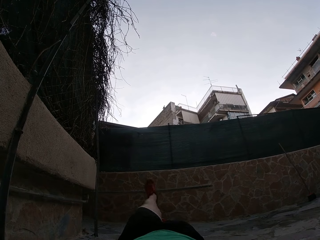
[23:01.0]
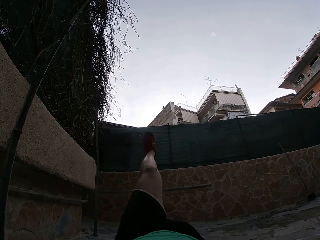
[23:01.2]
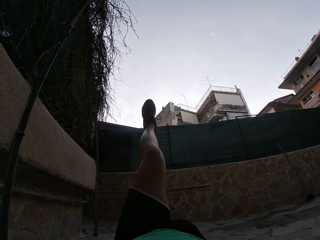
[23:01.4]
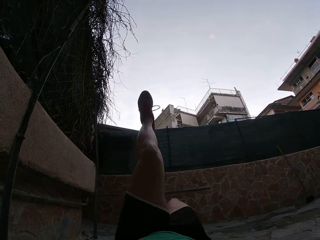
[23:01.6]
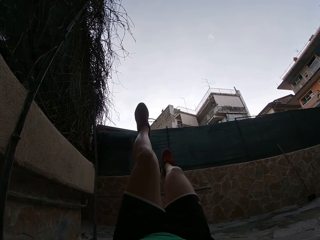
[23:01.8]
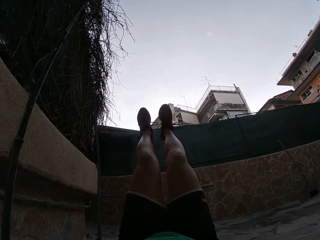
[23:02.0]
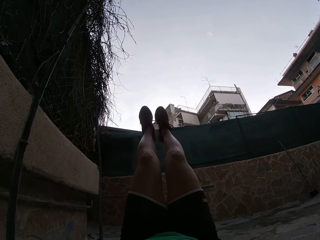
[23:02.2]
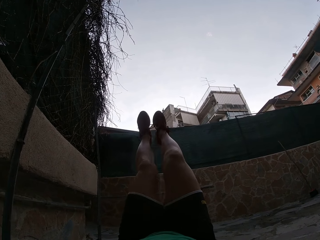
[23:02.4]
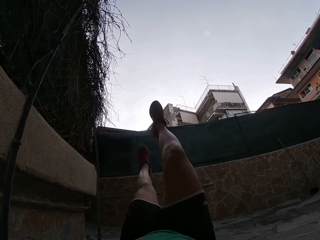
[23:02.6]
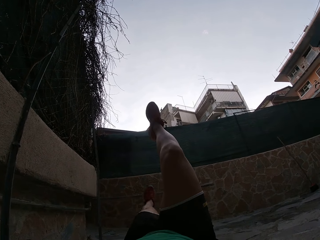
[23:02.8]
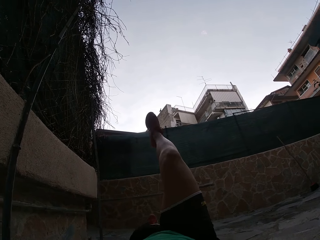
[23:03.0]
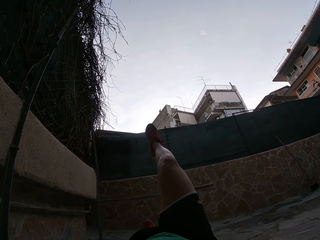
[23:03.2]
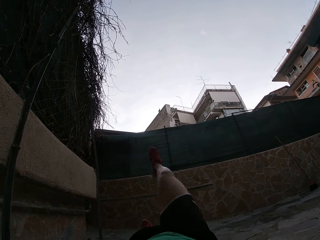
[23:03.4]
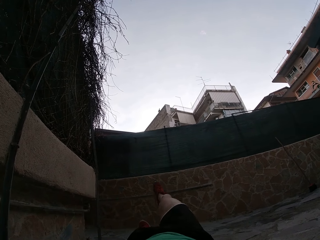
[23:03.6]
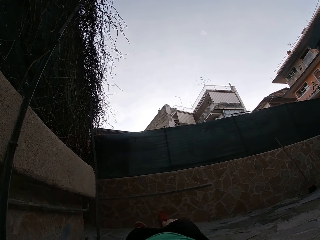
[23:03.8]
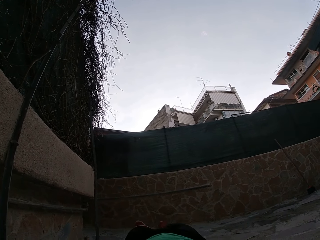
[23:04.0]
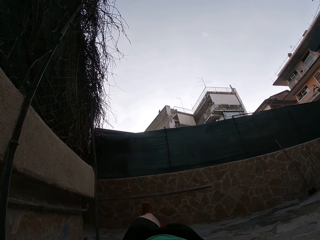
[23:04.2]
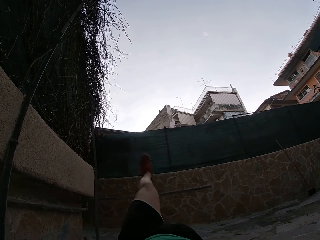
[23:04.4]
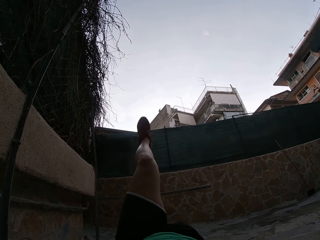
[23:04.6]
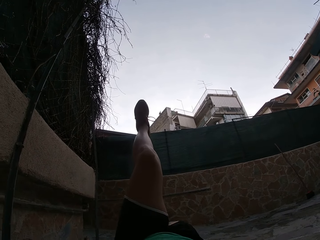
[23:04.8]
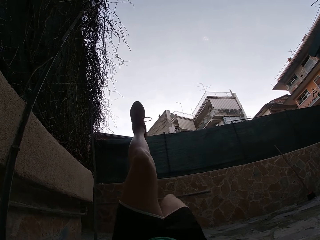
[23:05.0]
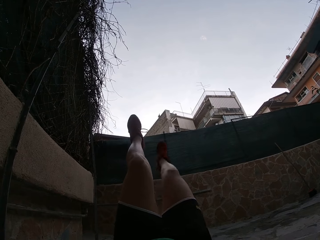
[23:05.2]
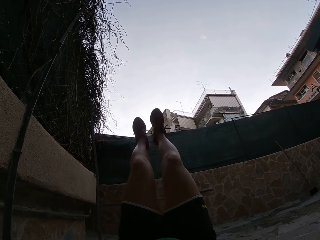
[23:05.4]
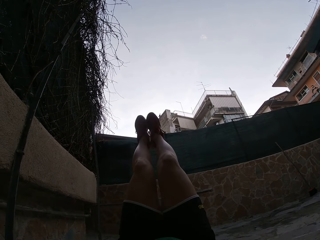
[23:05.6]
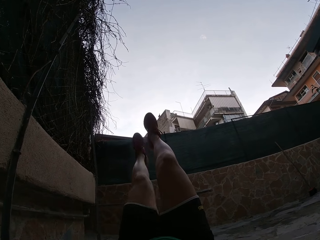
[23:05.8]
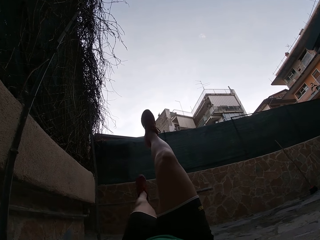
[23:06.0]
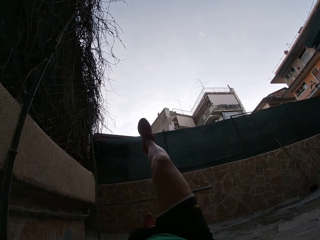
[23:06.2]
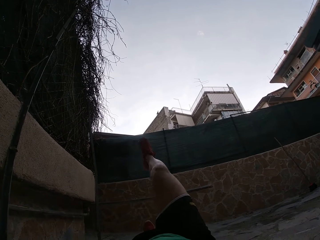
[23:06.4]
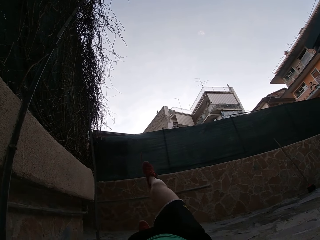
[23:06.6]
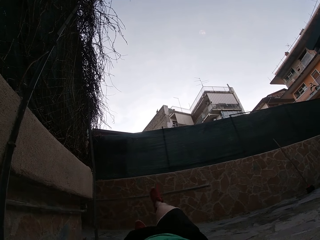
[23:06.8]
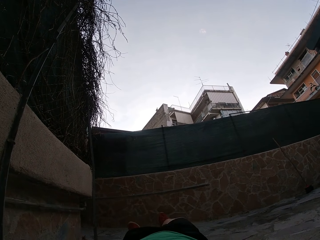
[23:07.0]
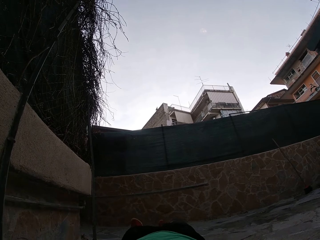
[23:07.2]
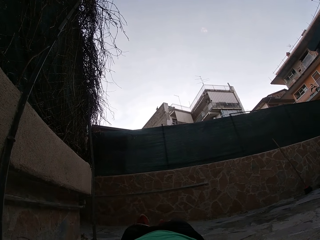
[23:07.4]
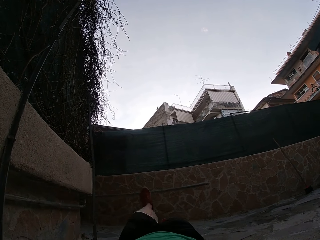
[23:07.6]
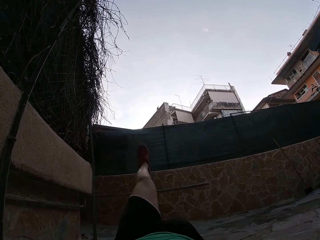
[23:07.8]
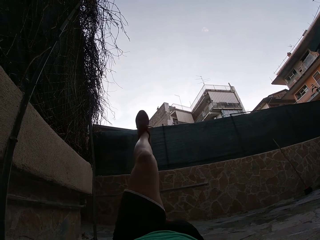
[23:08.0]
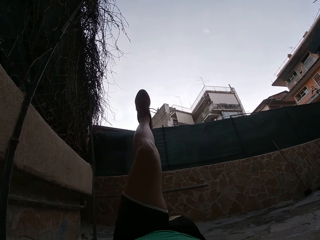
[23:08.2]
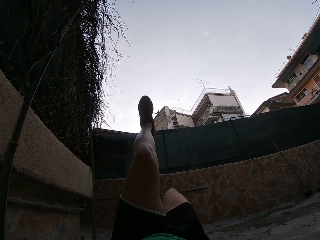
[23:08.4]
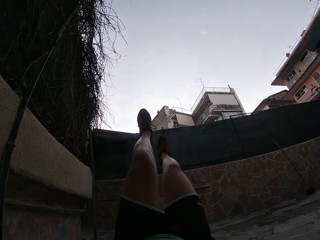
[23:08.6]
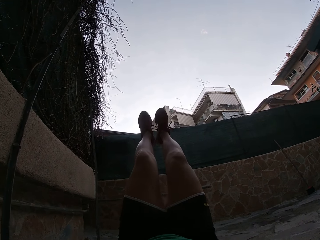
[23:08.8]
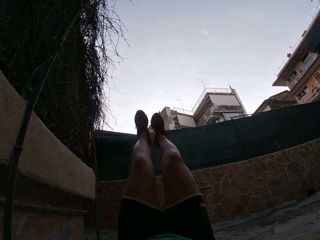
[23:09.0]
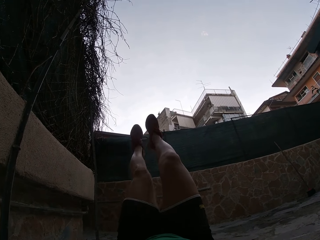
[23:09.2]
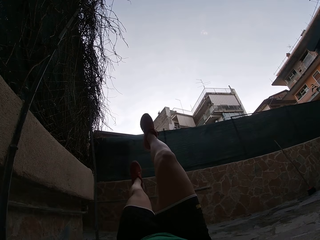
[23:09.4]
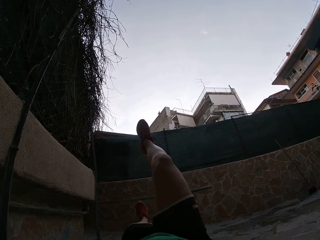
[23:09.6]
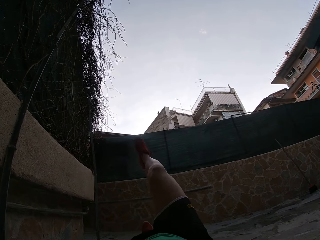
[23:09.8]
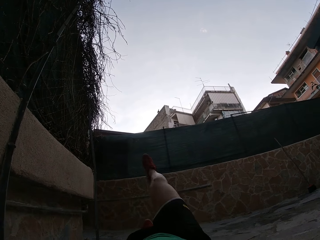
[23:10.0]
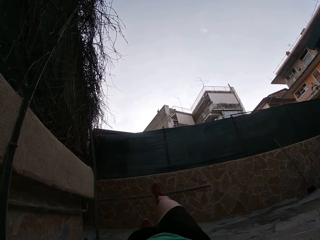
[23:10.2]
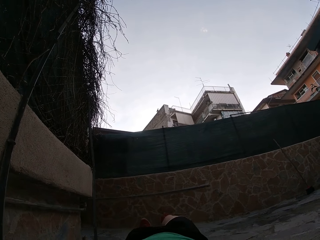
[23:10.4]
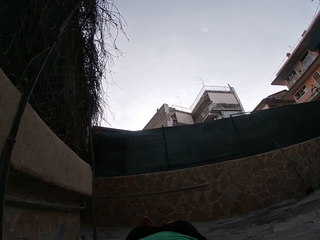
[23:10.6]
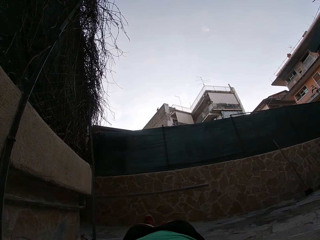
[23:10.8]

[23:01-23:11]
The camera wearer lifts the leg. They put the legs down. They lift the leg. They lift the leg again. They put the legs down. They lift the leg. They lift the leg again. They put the legs down.

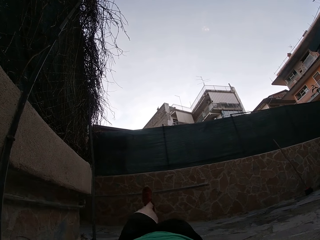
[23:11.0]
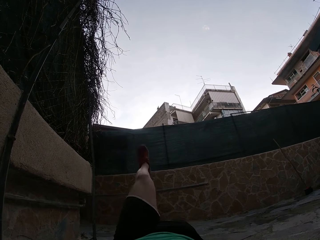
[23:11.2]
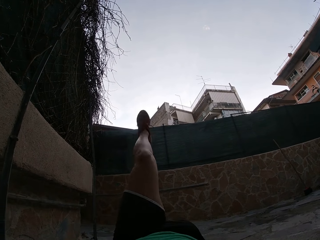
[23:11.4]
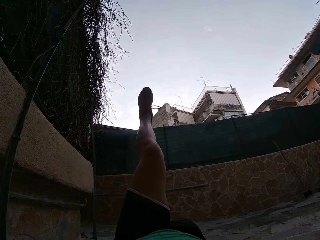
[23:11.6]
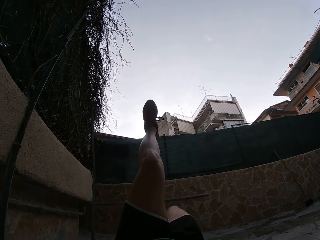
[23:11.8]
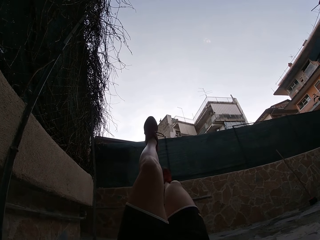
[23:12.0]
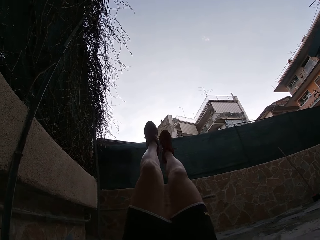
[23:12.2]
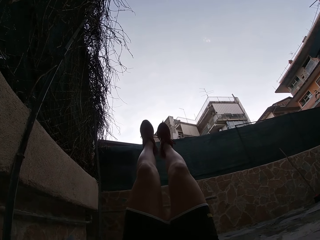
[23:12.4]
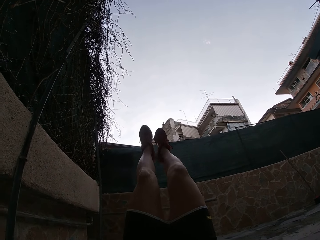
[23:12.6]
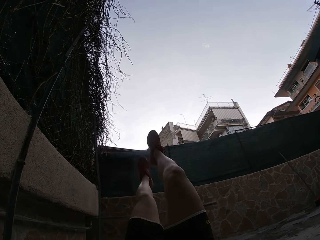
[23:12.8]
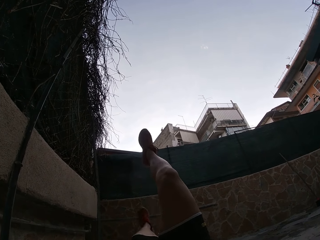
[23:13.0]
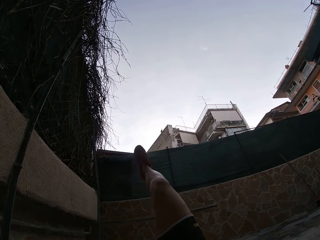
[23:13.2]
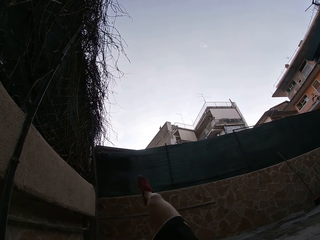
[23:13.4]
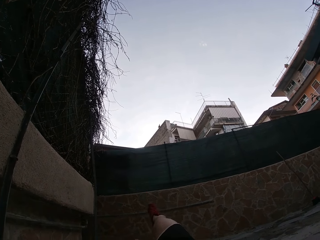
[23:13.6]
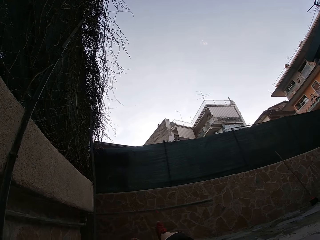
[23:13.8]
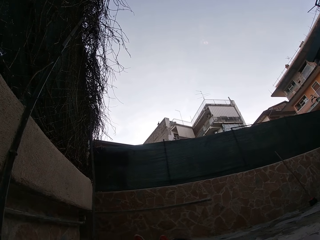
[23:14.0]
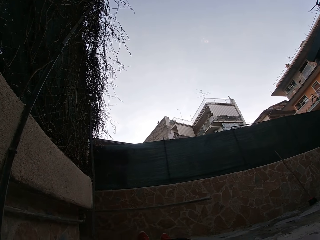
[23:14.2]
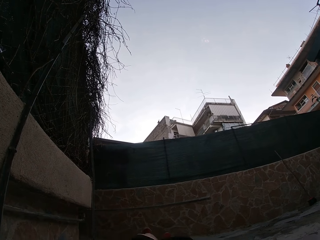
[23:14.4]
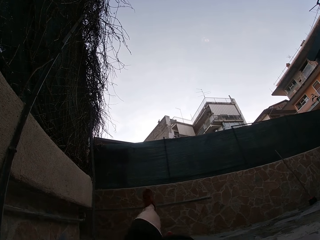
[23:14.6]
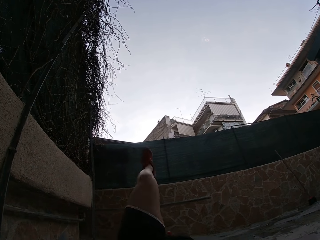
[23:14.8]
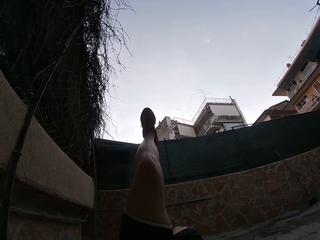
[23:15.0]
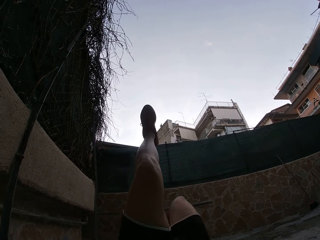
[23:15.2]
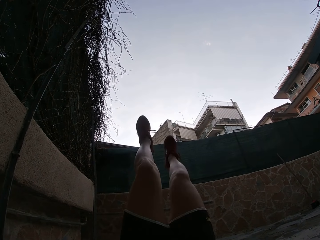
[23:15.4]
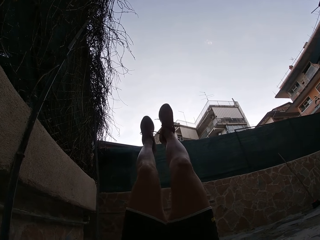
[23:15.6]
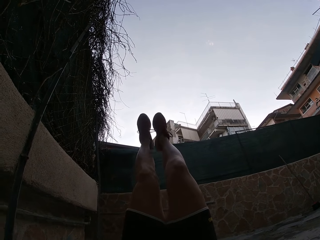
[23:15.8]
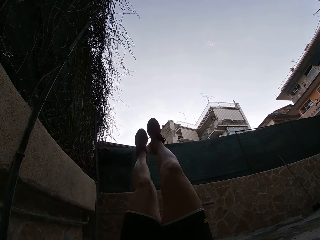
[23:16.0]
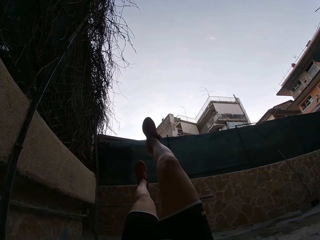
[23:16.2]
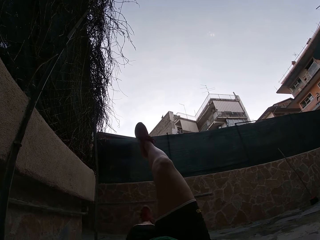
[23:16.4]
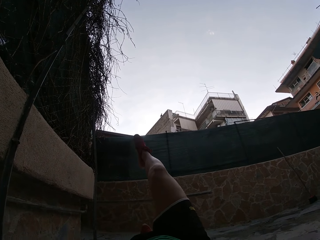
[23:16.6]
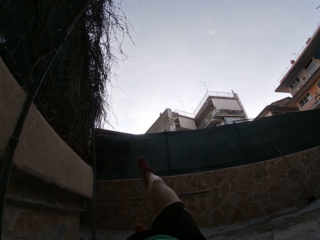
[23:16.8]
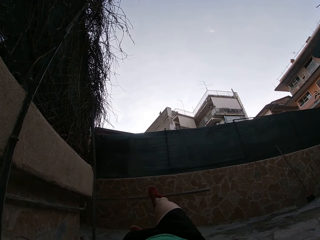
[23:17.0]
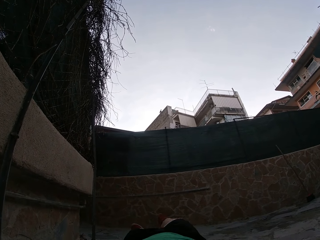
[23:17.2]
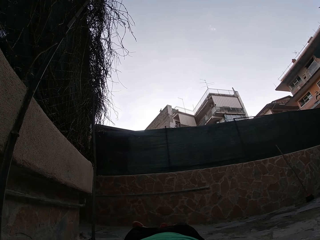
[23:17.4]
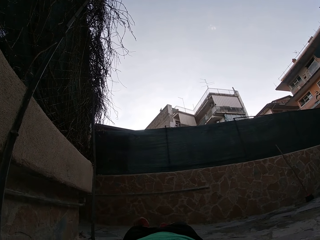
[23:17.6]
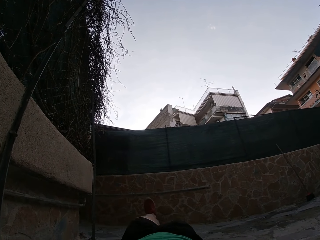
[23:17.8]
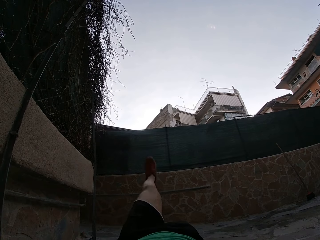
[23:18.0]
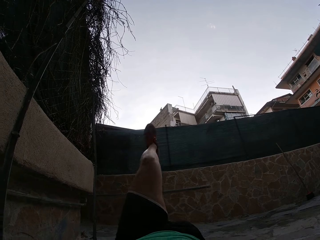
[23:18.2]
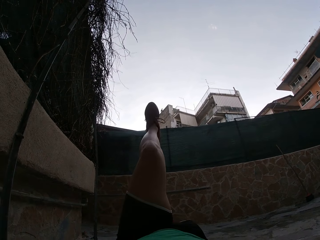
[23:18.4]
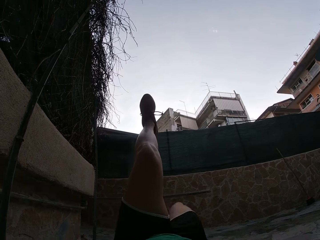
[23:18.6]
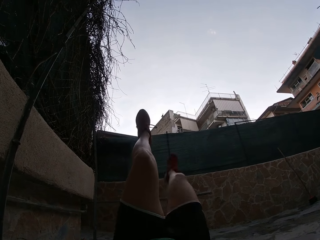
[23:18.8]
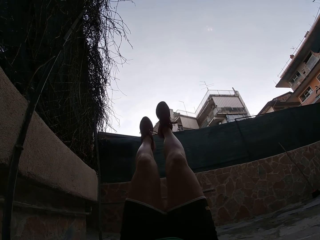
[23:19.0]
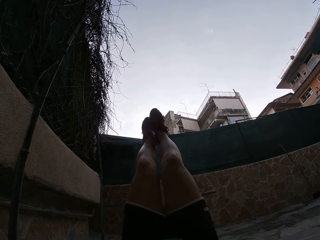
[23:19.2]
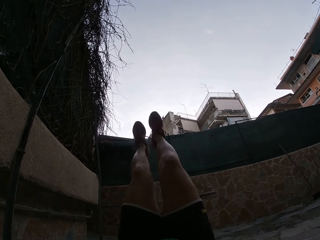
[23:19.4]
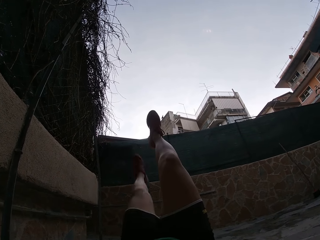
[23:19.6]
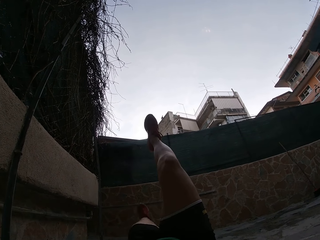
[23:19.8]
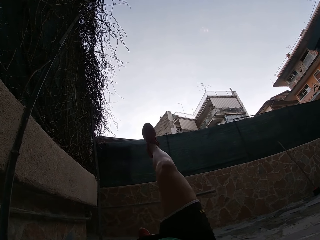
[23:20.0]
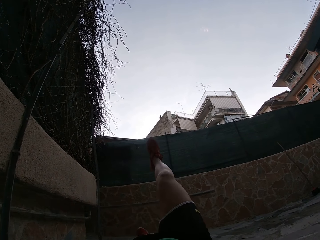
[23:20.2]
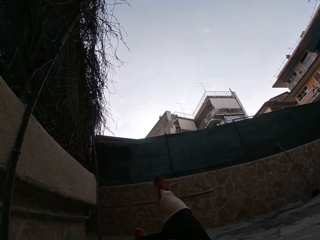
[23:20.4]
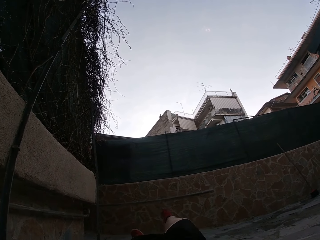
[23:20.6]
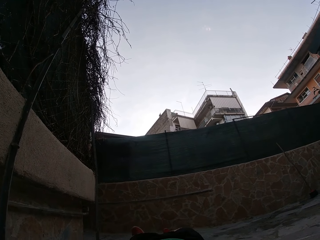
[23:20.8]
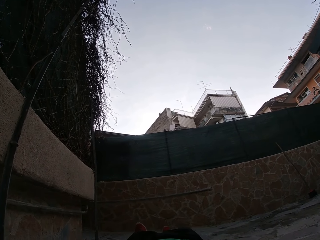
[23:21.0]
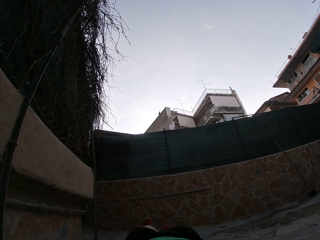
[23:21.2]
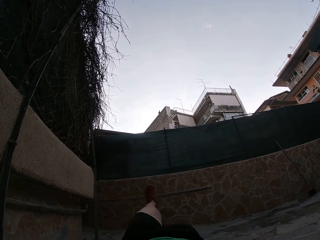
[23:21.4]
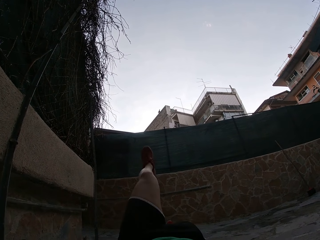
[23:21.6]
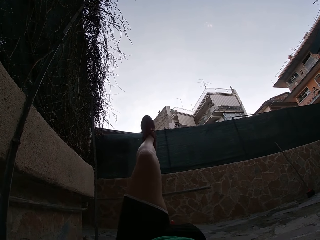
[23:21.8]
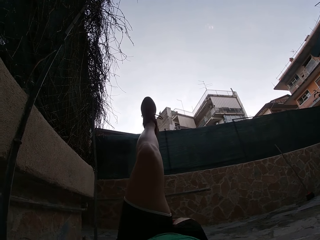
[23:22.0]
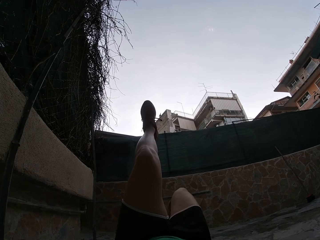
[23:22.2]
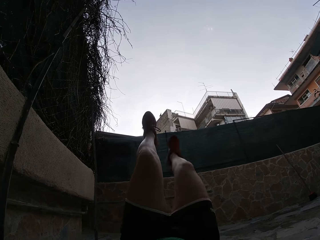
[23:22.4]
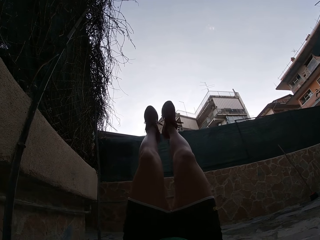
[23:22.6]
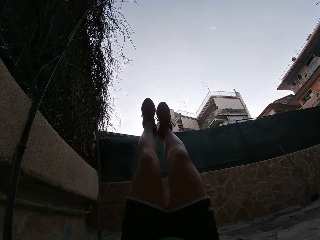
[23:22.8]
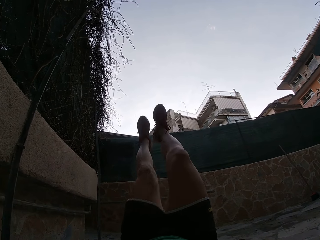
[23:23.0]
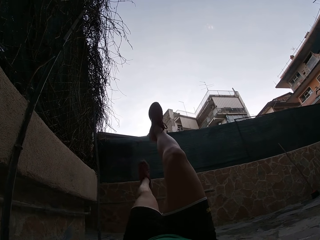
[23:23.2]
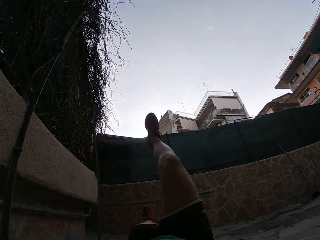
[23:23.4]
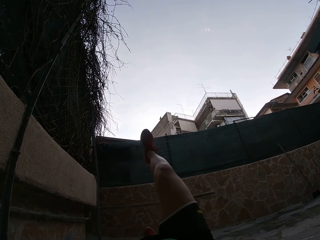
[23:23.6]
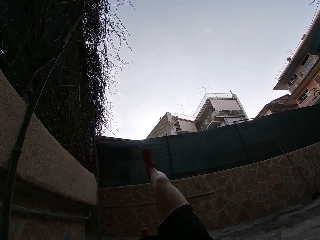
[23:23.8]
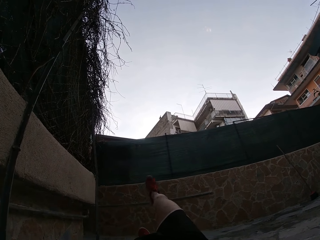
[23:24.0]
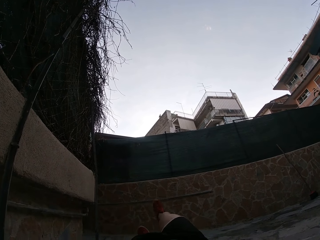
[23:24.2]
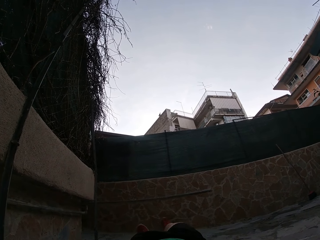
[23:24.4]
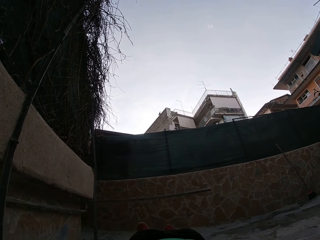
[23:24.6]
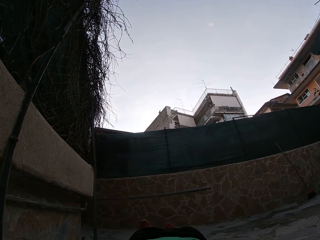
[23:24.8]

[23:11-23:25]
The camera wearer lifts the leg. They lift the leg again. They put the legs down. They lift the leg. They lift the leg again. They put the legs down. They lift the leg. They lift the leg again. They put the legs down. They lift the leg. They lift the leg again. They put the legs down.
